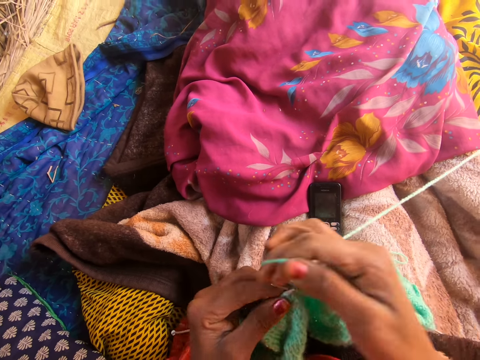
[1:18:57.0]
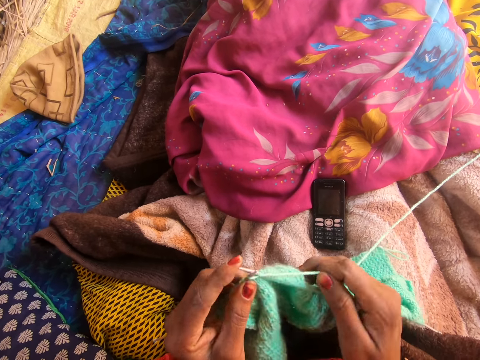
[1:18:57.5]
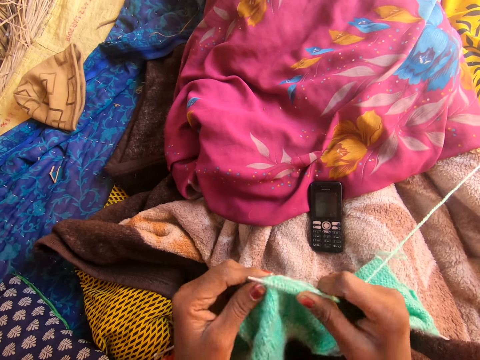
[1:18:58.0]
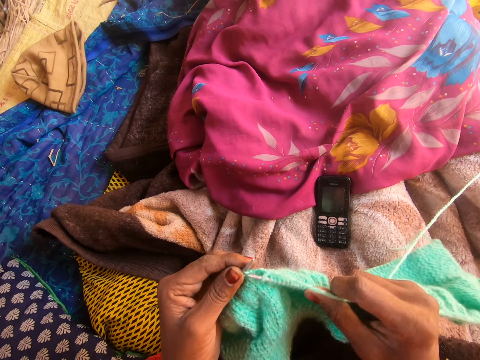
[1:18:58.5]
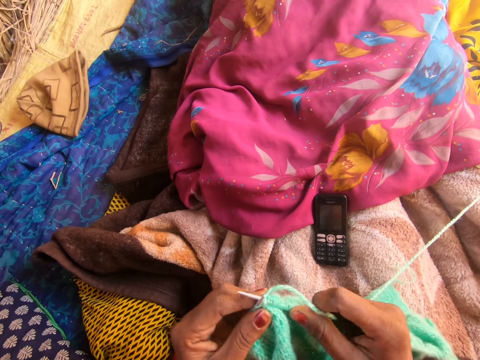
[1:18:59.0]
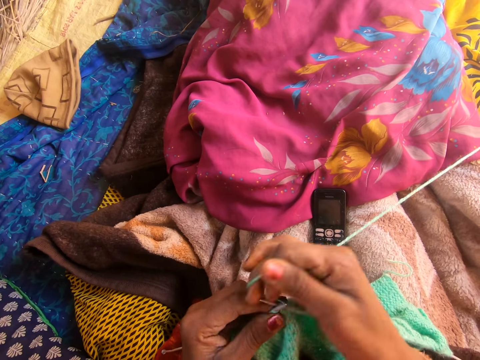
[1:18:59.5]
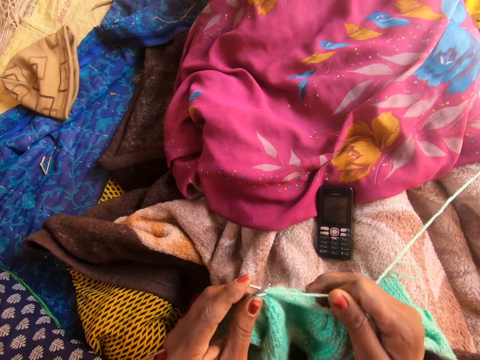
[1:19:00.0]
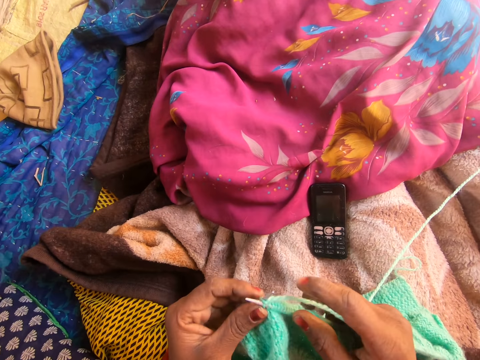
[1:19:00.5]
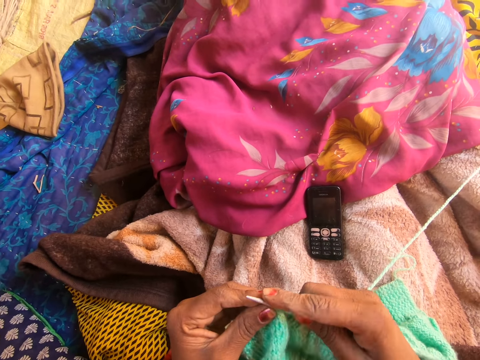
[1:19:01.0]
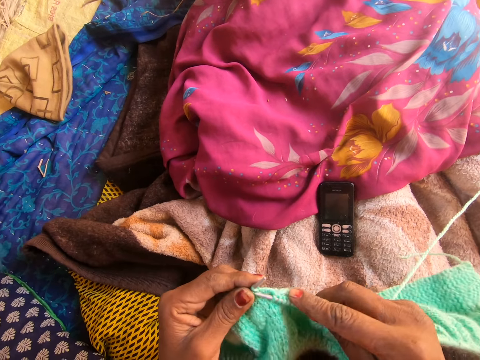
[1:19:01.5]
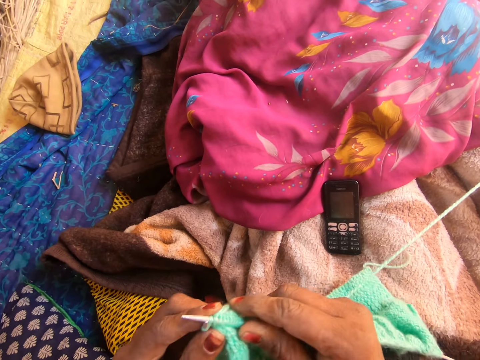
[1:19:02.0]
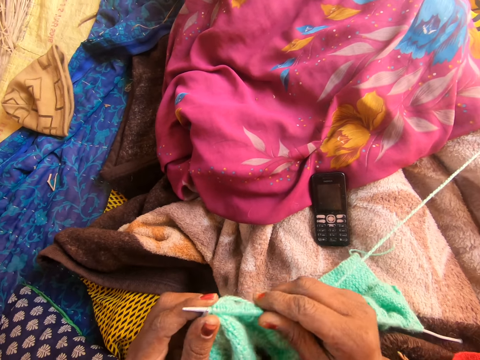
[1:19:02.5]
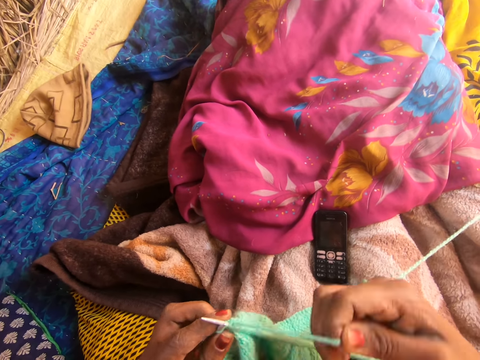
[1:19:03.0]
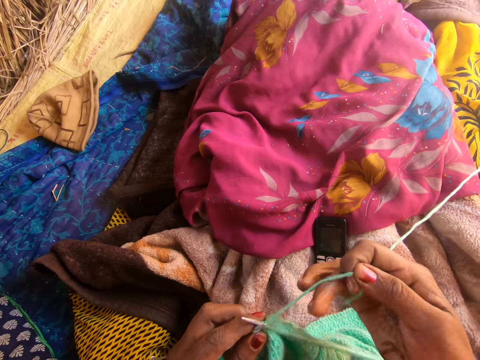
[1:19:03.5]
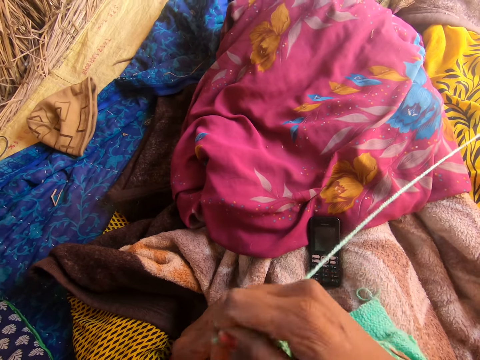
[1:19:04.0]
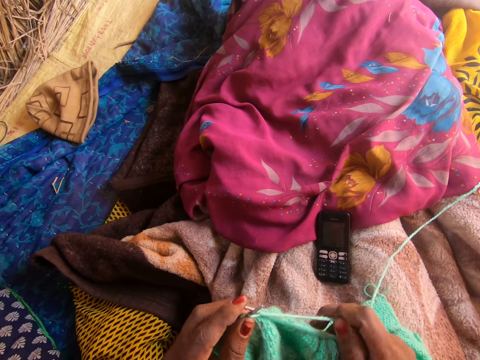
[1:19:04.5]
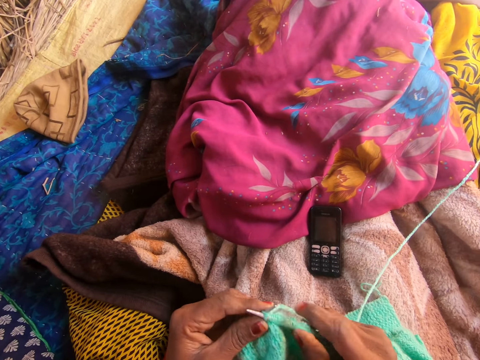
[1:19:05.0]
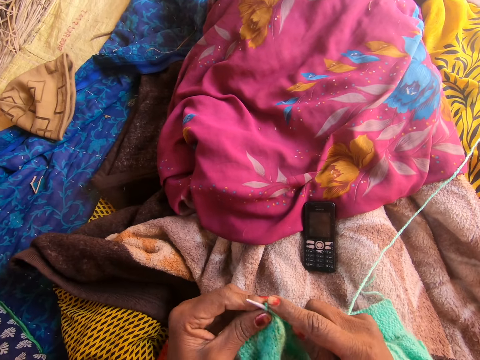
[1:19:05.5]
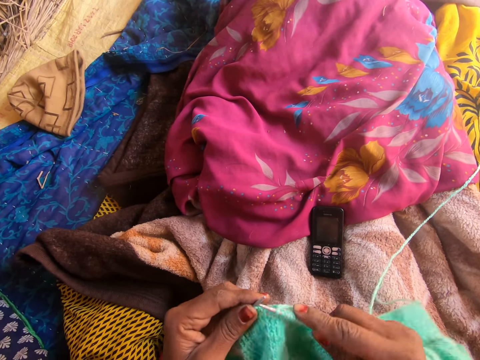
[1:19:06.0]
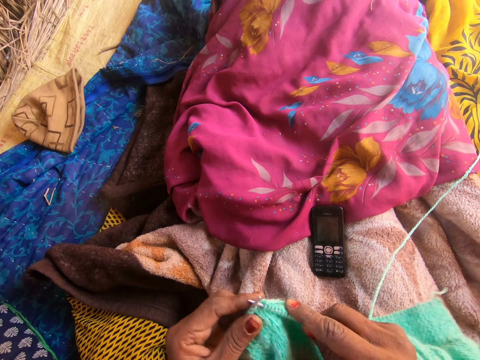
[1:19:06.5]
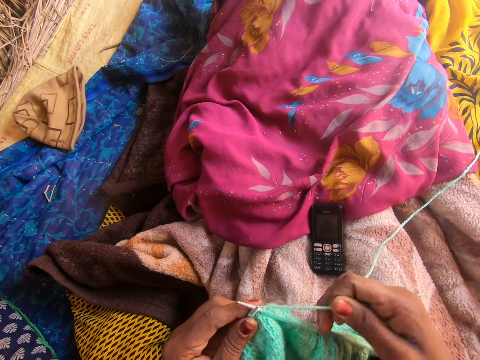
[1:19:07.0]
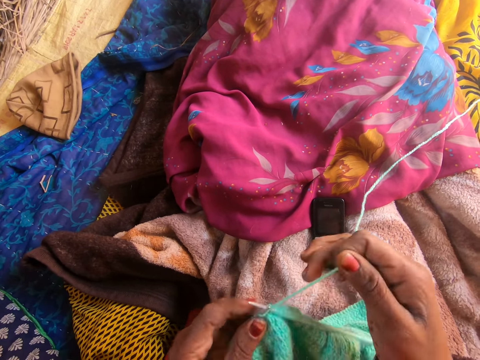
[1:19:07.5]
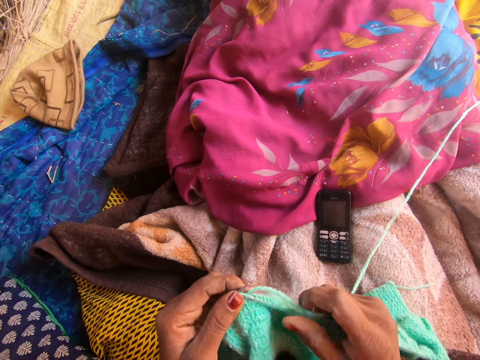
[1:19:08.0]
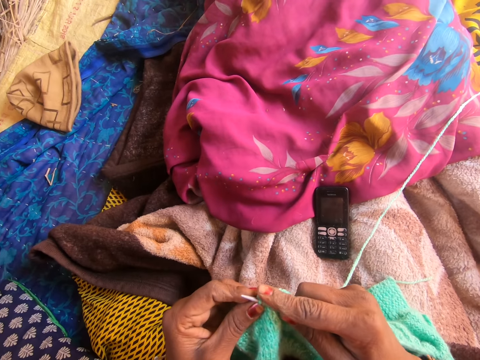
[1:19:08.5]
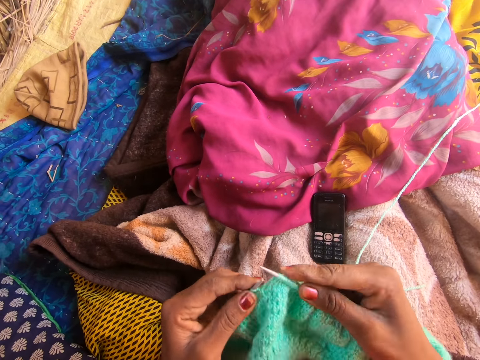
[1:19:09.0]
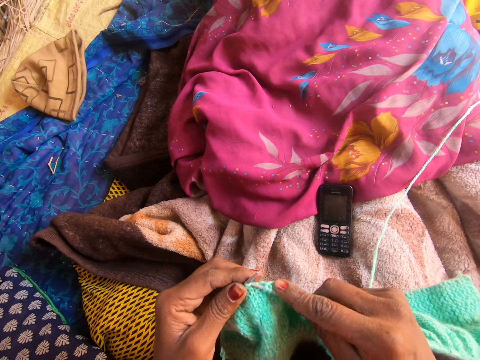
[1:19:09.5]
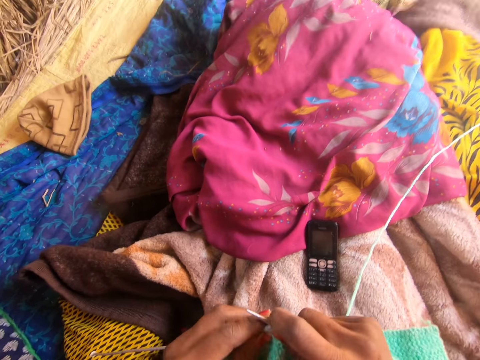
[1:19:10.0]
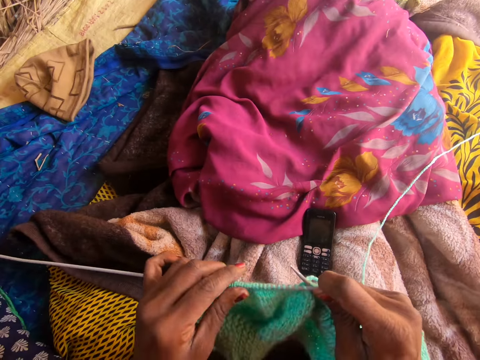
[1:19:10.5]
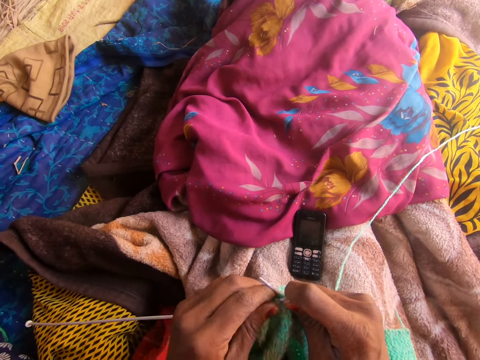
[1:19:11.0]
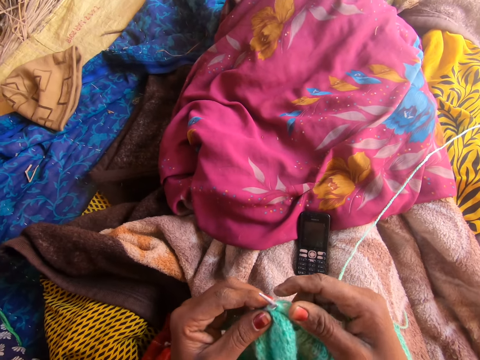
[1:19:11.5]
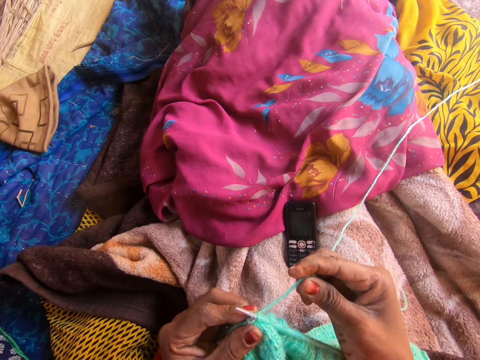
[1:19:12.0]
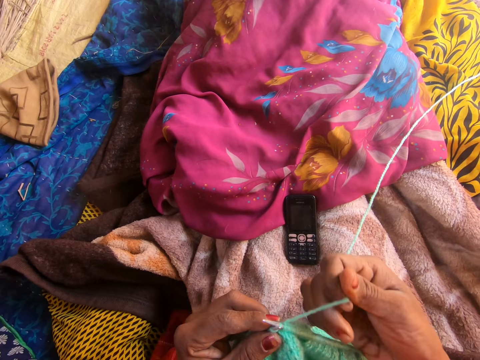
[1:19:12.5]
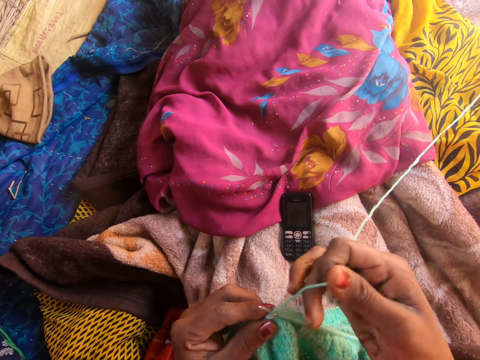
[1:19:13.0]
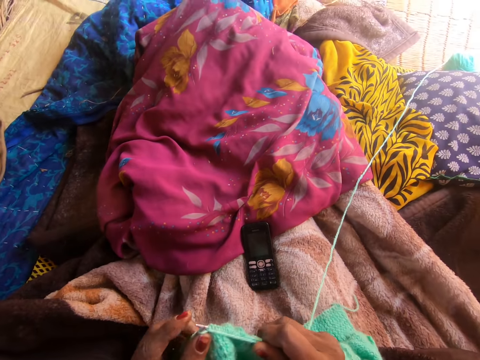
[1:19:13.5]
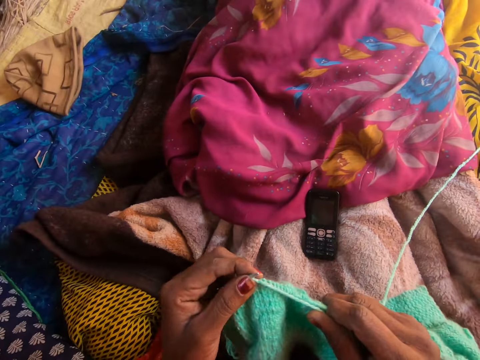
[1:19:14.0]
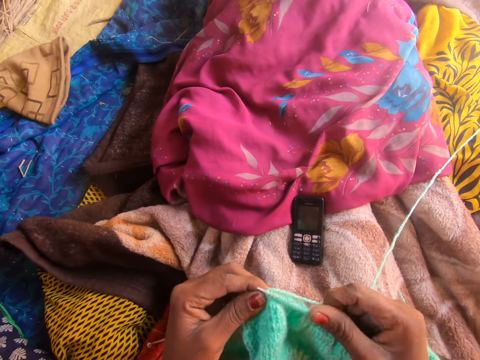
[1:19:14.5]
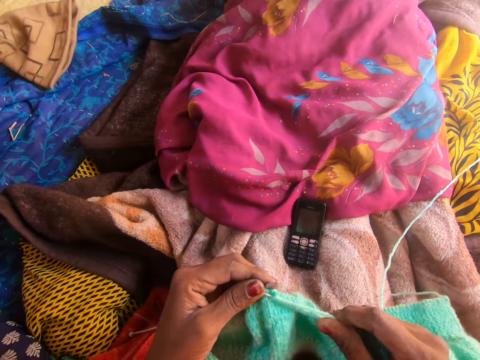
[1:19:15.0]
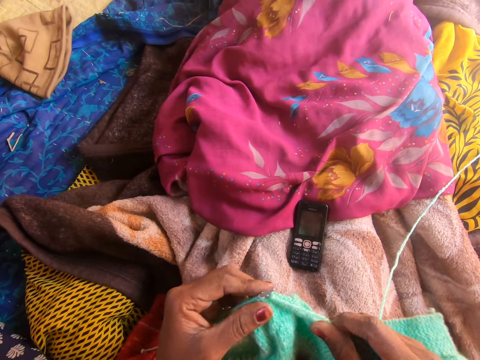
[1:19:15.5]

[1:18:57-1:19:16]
The camera wearer stretches the yarn along the second knitting pin with her left hand.

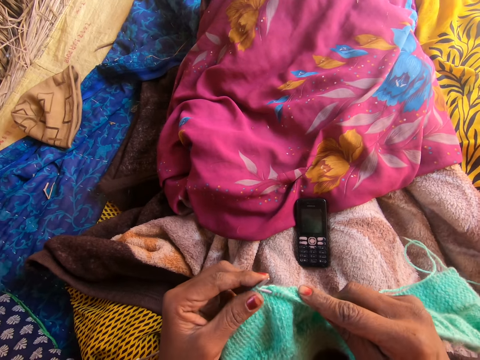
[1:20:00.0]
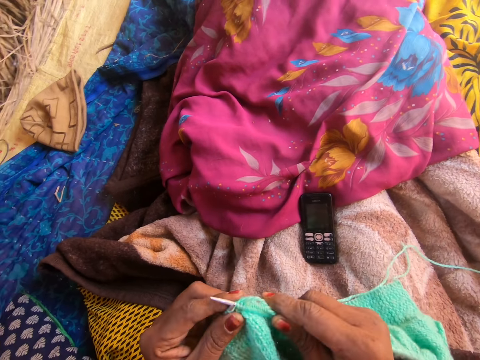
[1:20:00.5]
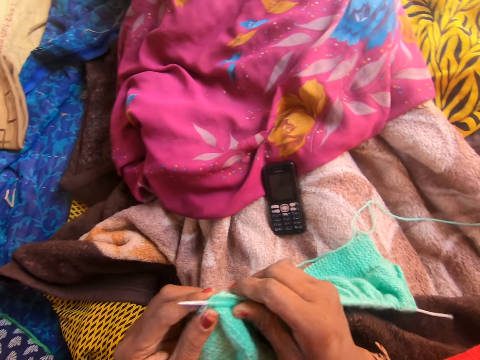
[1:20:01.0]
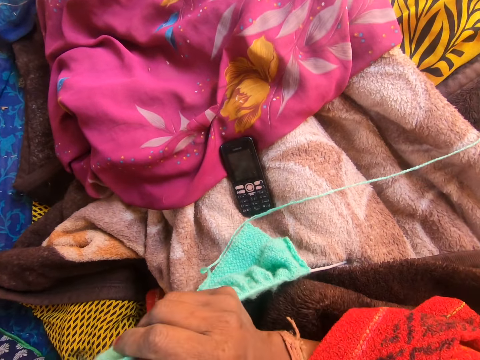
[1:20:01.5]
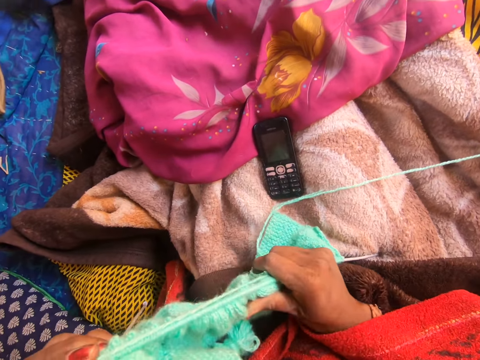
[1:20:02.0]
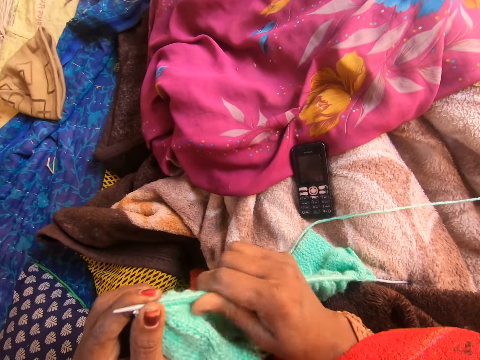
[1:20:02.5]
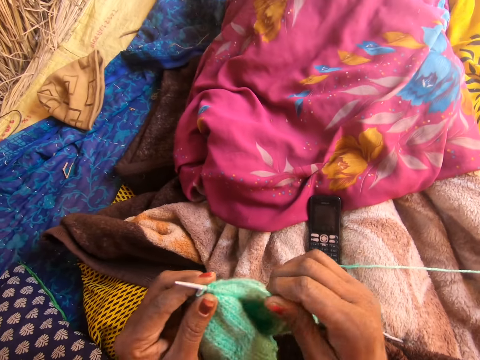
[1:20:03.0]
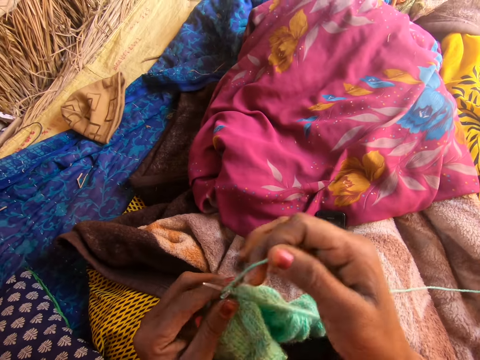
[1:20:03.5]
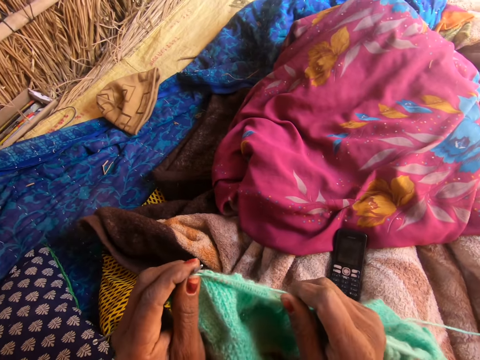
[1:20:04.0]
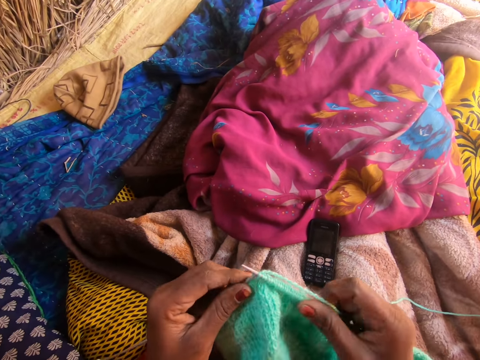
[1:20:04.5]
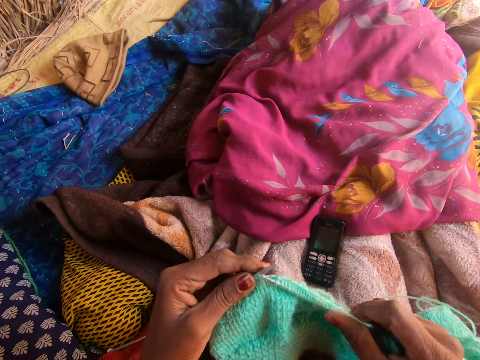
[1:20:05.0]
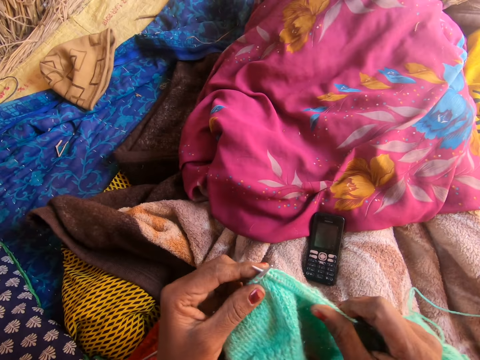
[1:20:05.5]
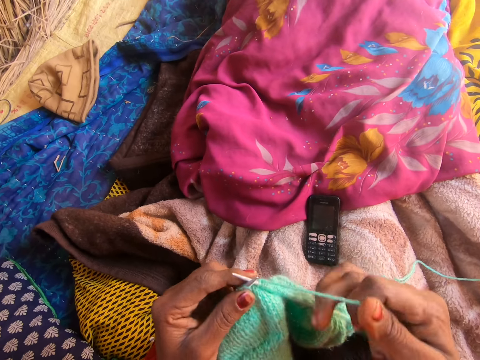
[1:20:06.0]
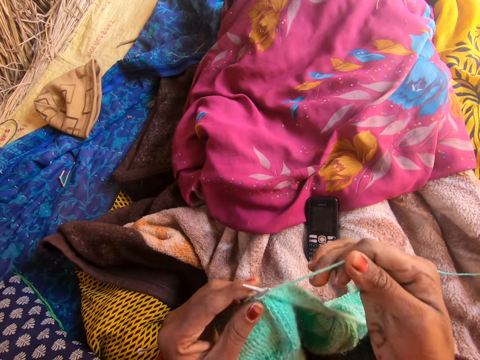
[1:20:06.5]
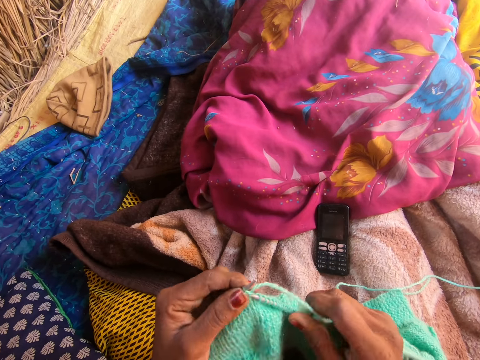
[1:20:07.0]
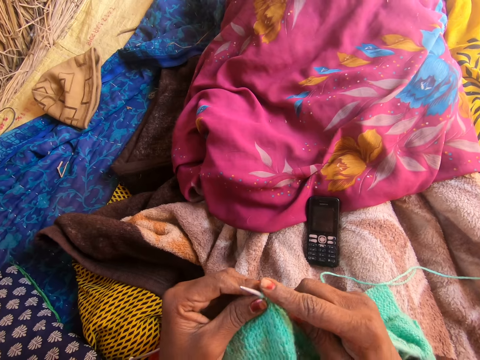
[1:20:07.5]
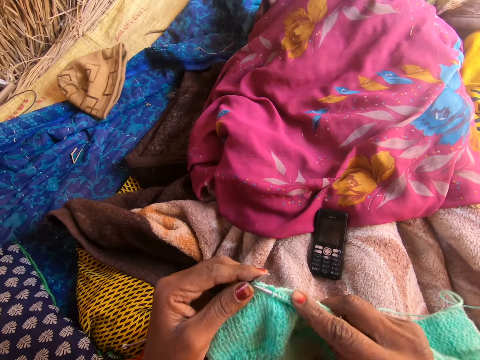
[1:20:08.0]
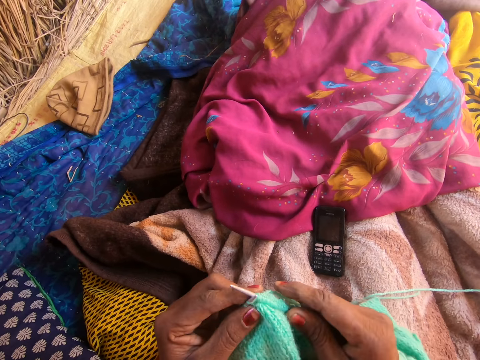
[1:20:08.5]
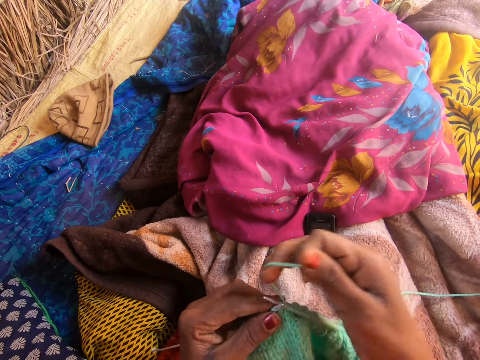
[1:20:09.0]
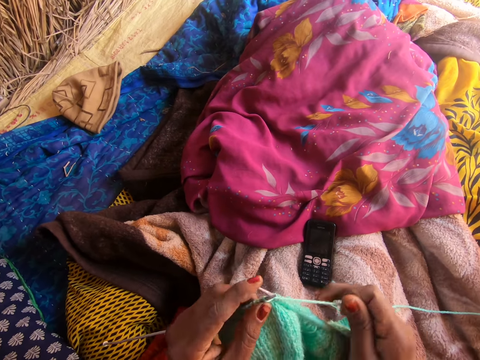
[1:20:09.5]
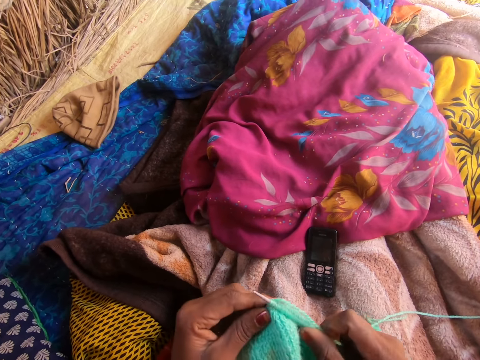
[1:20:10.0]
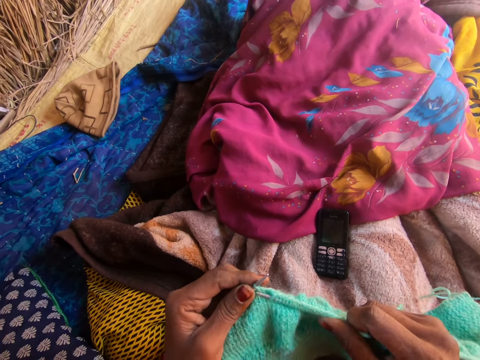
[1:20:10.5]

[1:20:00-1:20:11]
The camera wearer straightens the fabric. She stretches the yarn along the first knitting pin with her right hand. She knits.
